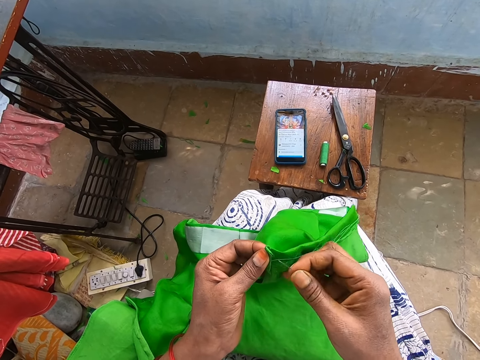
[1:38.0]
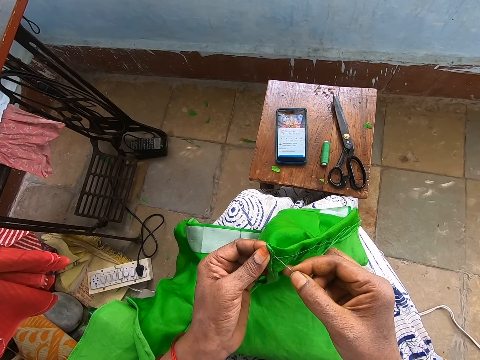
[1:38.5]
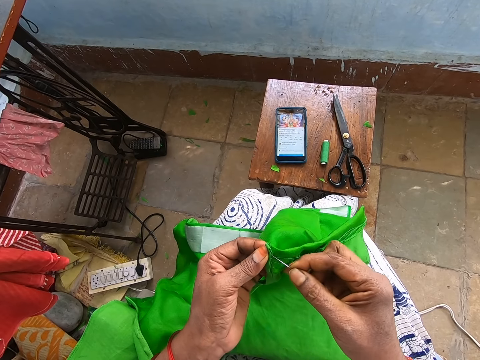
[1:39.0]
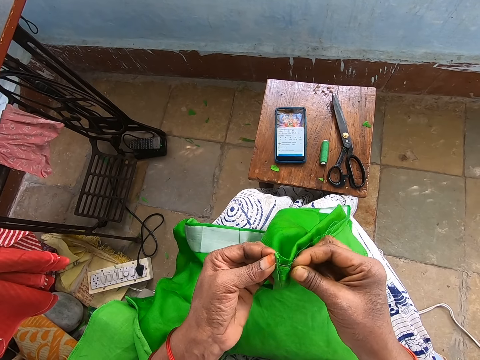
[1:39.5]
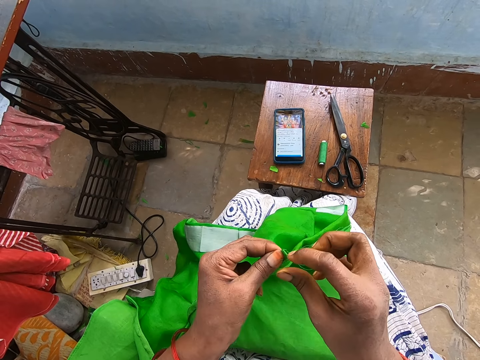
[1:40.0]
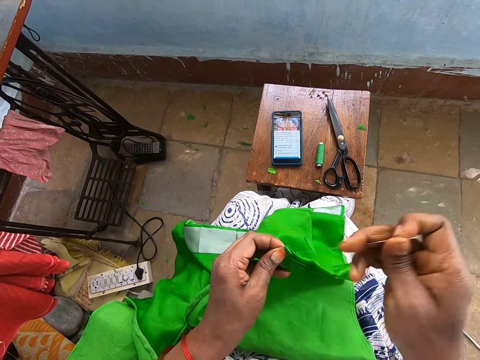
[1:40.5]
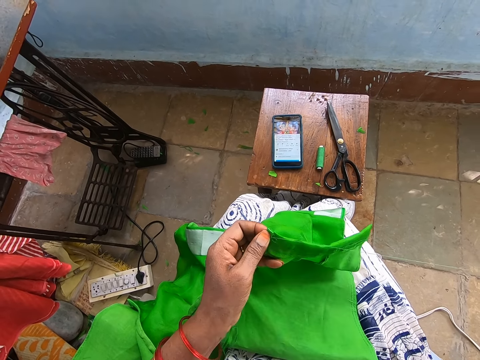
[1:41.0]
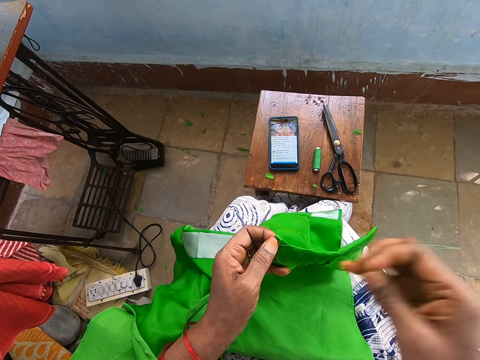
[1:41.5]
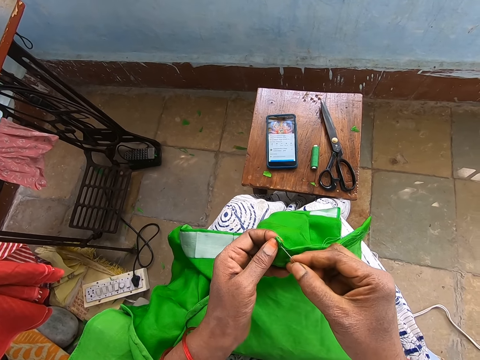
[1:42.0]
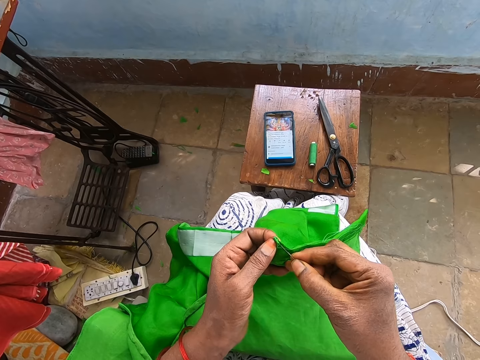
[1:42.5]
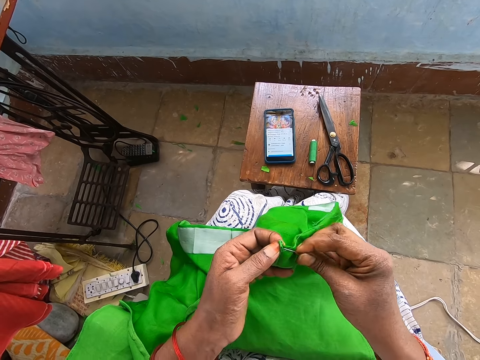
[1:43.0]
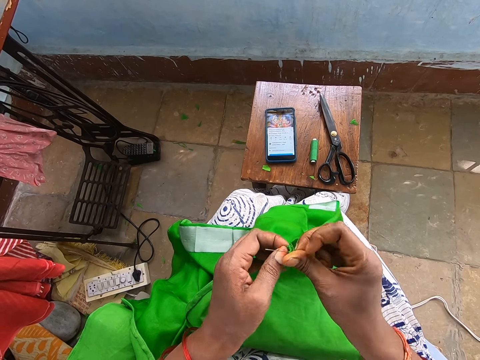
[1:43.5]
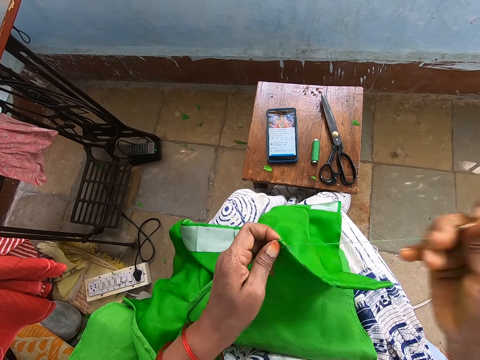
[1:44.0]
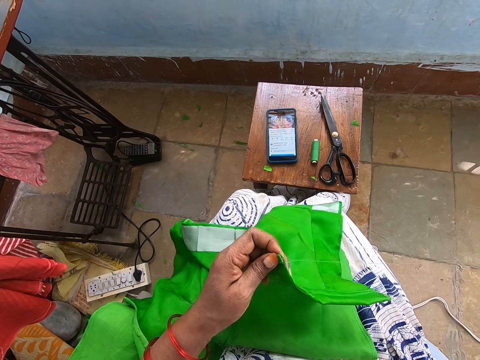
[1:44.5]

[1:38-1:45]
The camera wearer sews the cloth.

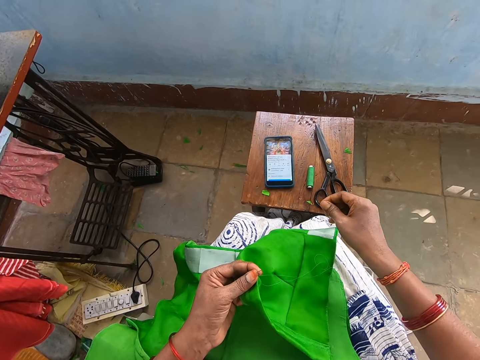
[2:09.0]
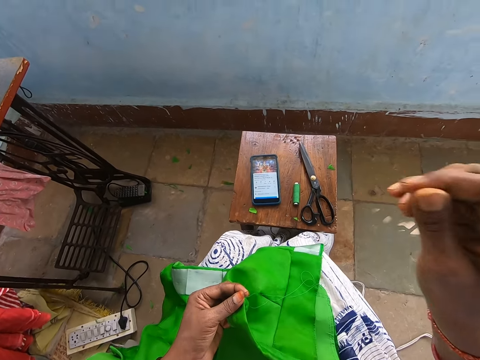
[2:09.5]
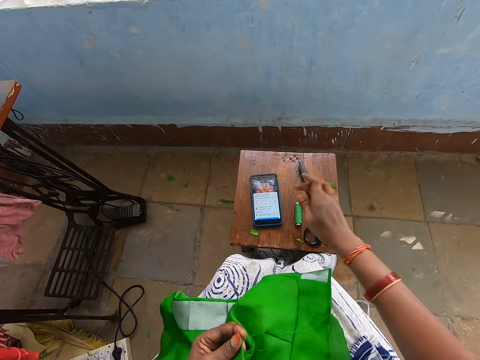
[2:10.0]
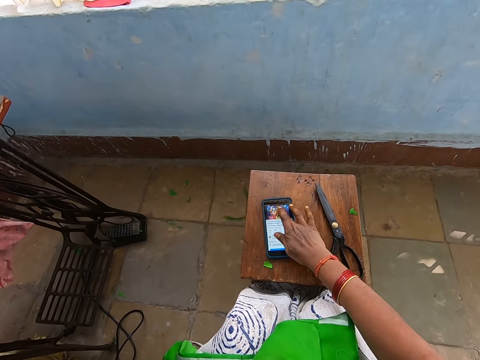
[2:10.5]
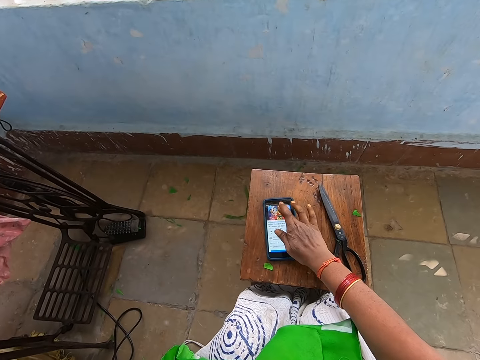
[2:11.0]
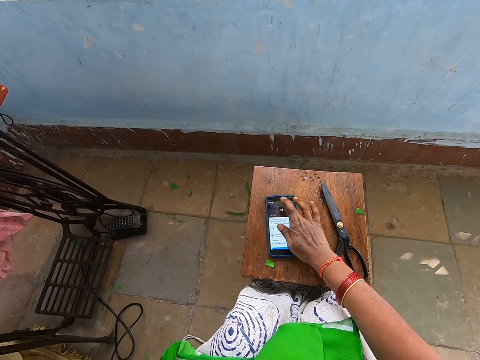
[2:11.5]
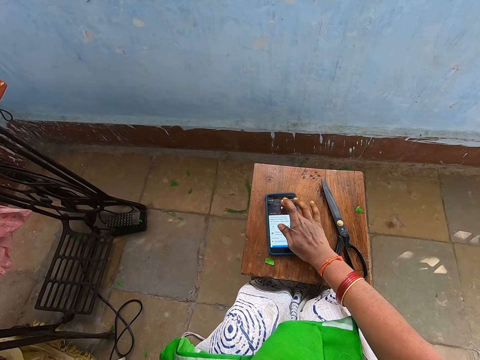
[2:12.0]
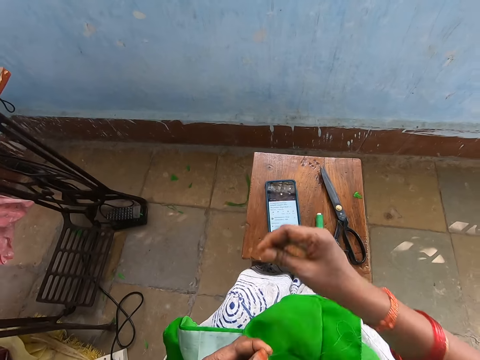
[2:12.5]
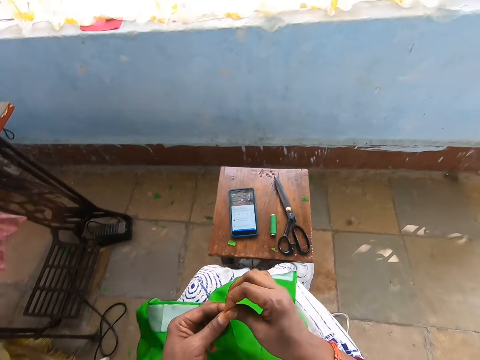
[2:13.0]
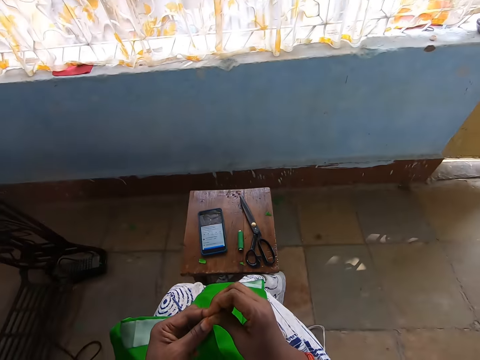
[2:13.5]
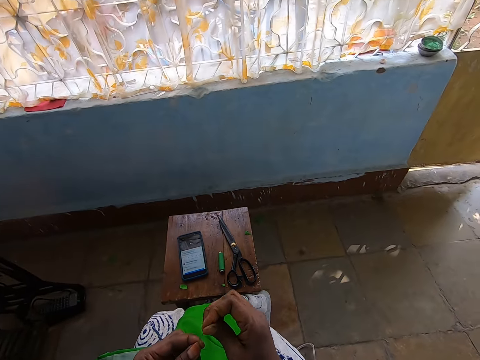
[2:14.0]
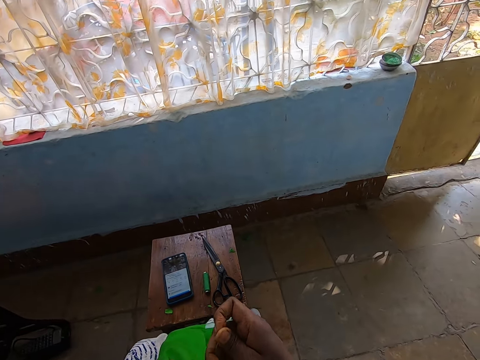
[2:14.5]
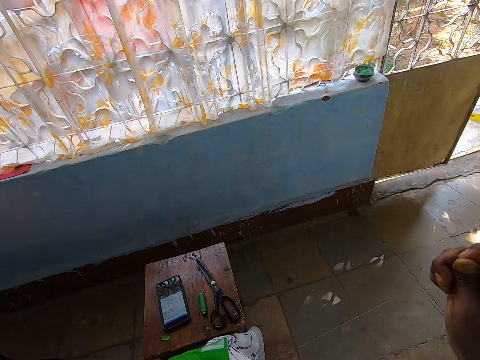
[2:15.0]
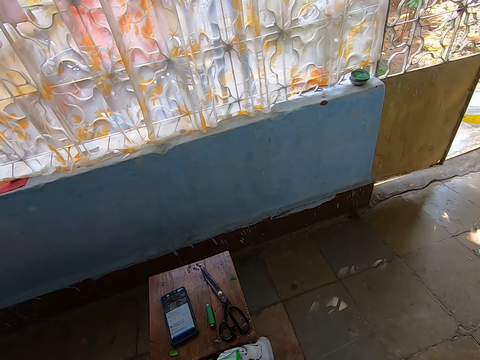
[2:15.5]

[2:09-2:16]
The camera wearer operates the phone. He moves his hand. He holds the needle. He moves his hand. He sews with a thread and the needle.

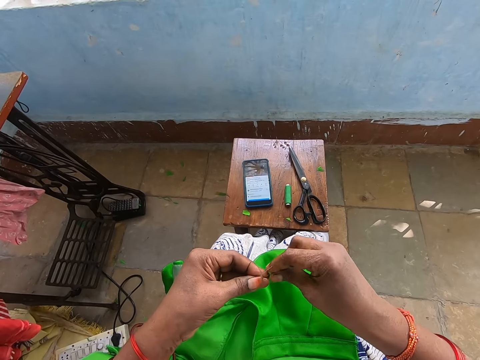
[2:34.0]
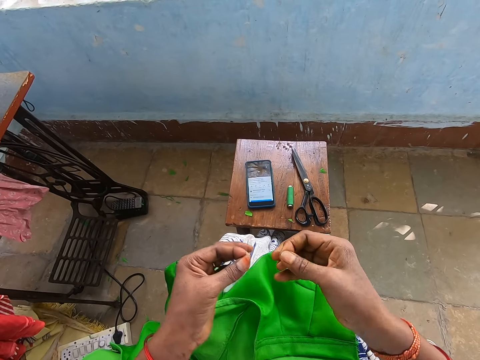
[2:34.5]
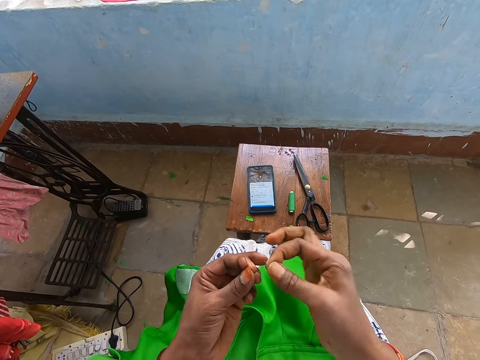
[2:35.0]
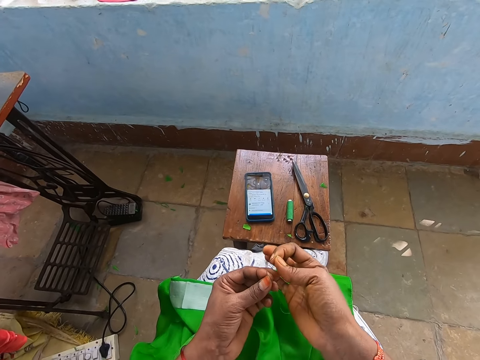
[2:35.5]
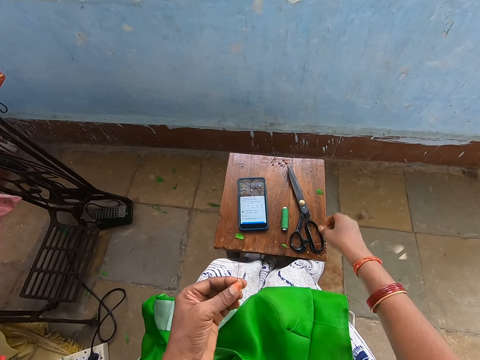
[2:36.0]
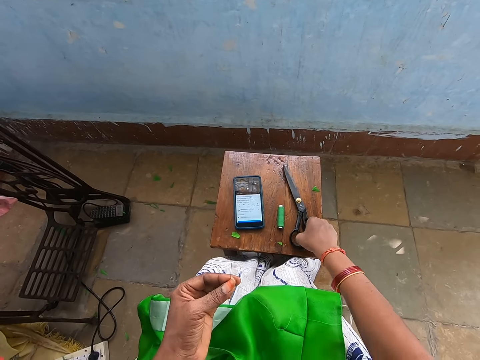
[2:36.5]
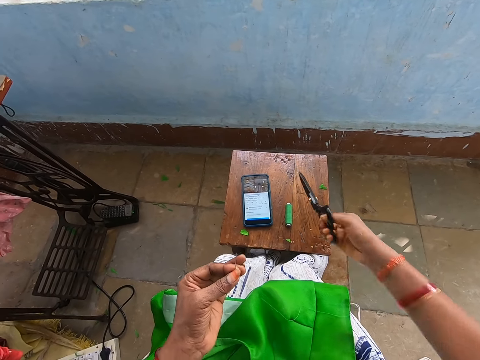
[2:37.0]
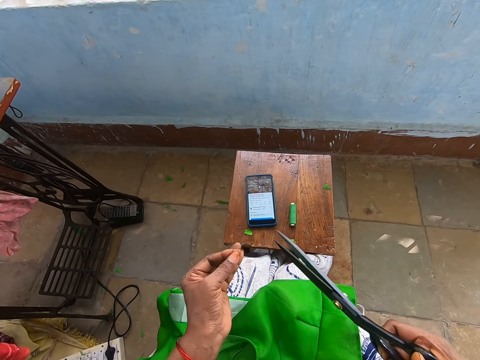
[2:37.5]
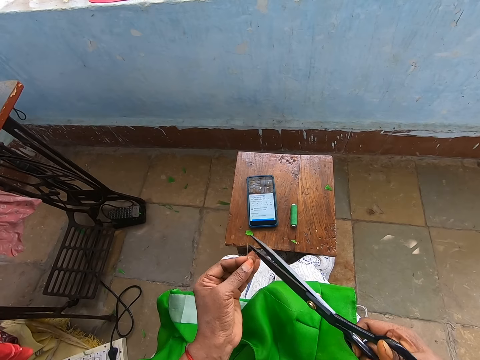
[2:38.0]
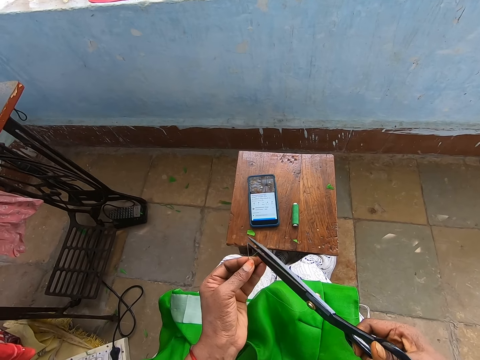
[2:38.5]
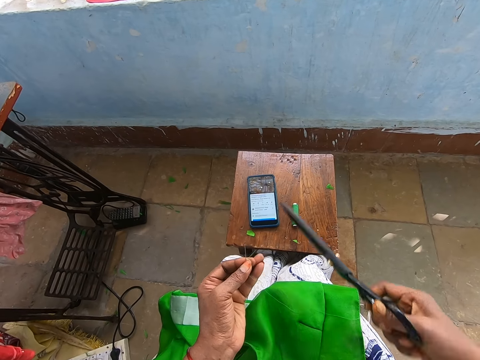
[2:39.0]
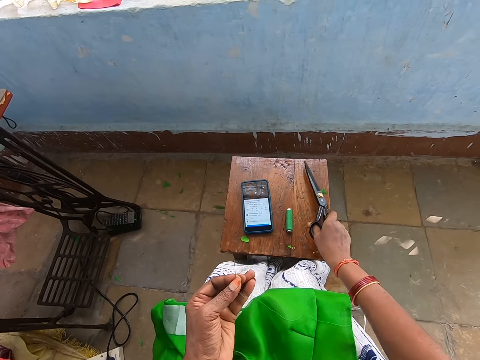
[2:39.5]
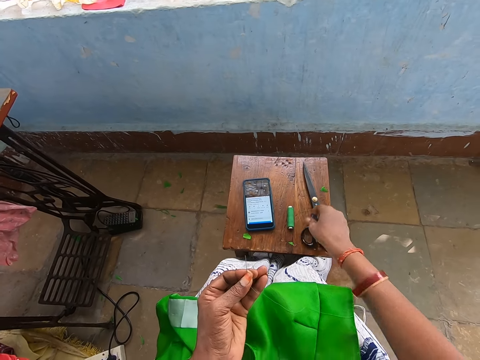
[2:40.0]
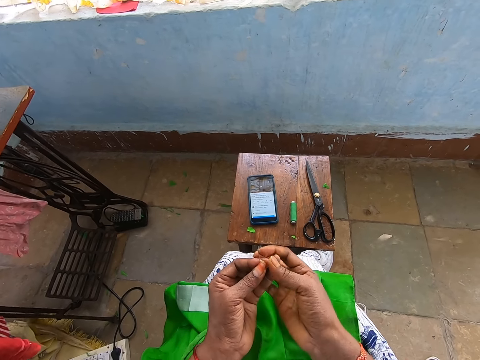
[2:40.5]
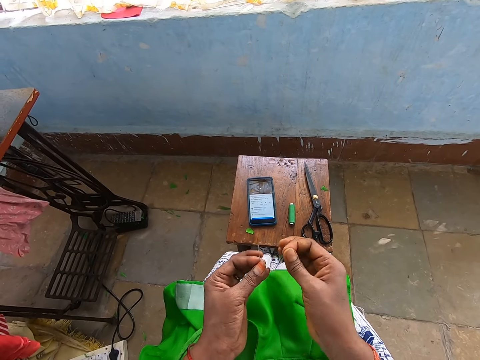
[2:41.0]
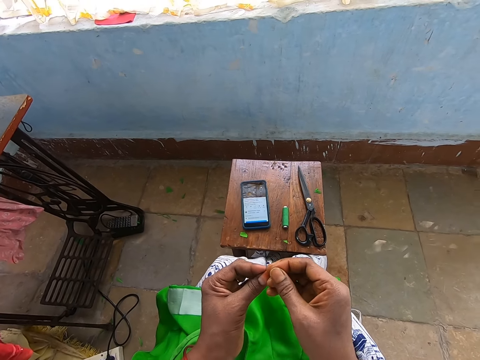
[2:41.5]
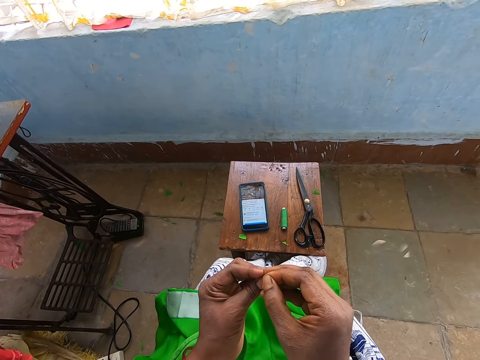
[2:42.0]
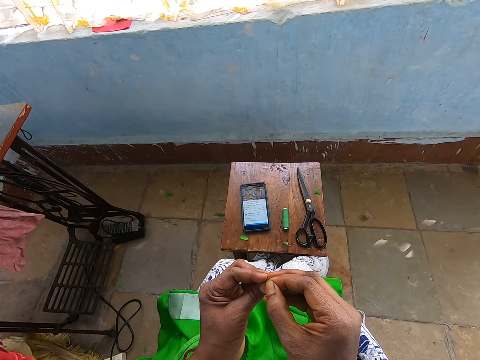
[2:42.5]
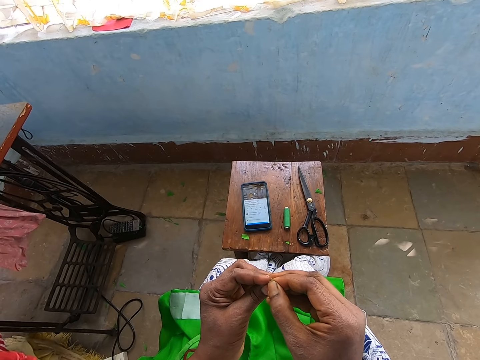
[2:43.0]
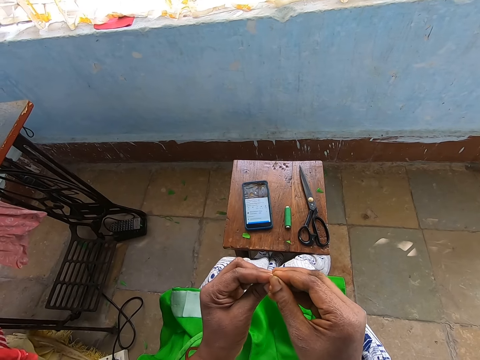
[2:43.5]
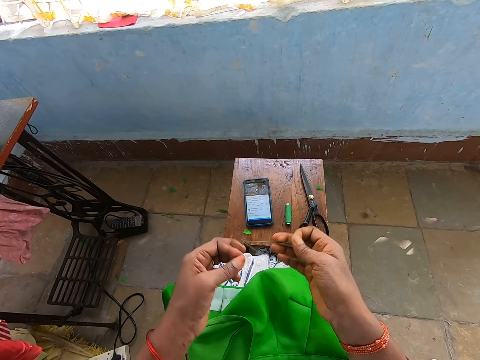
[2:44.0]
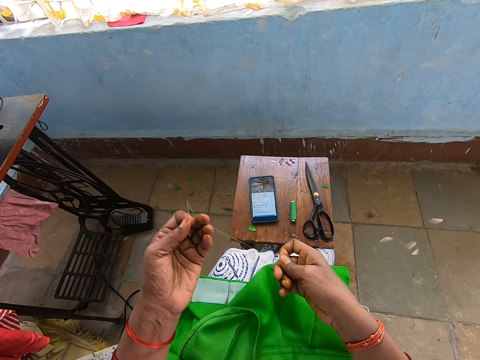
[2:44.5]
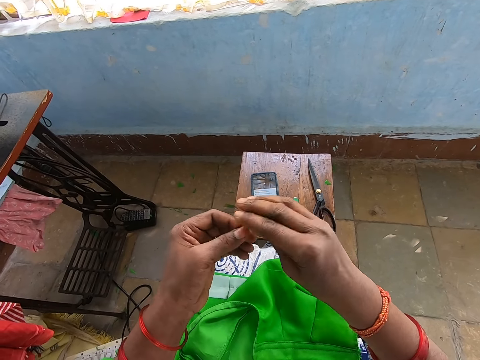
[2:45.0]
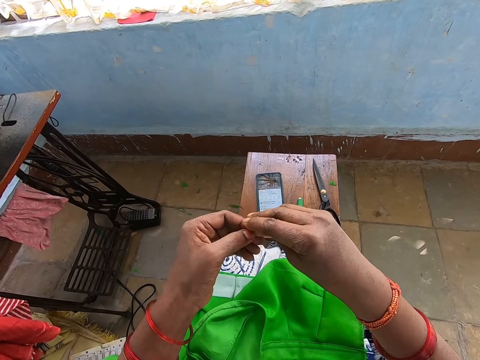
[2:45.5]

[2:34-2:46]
The camera wearer holds the thread with the other hand. They take scissors. They cut the thread. They put the scissors on the chair. They hold the thread. They fold the thread needle.
